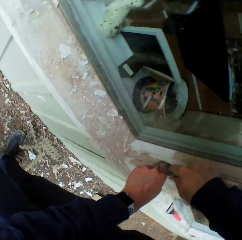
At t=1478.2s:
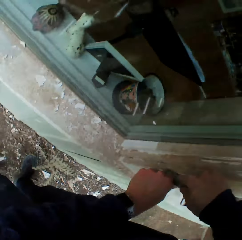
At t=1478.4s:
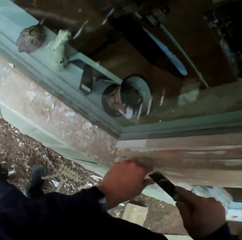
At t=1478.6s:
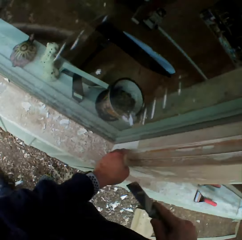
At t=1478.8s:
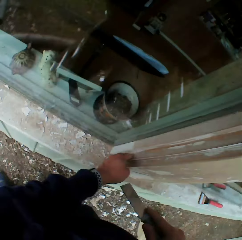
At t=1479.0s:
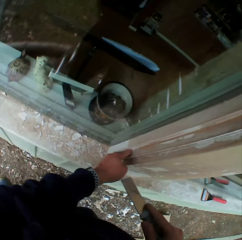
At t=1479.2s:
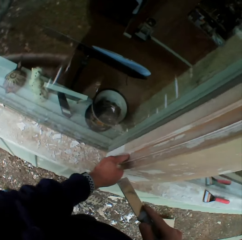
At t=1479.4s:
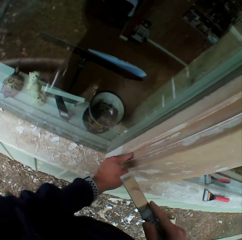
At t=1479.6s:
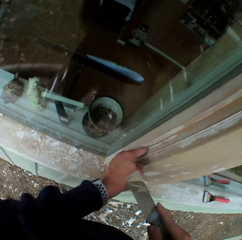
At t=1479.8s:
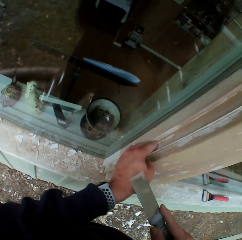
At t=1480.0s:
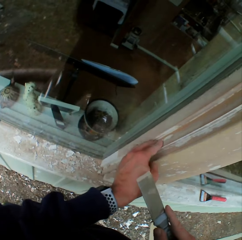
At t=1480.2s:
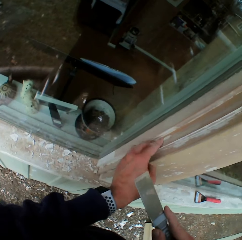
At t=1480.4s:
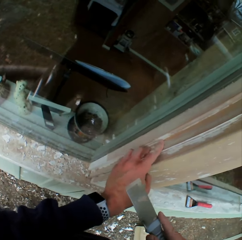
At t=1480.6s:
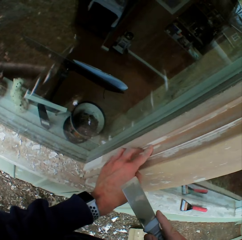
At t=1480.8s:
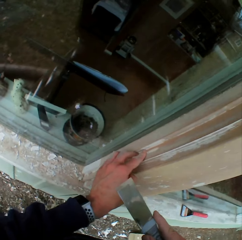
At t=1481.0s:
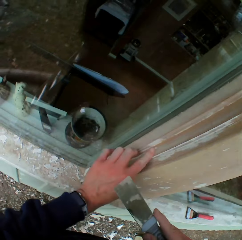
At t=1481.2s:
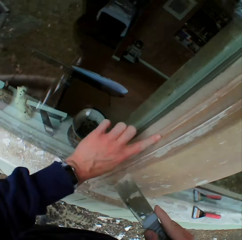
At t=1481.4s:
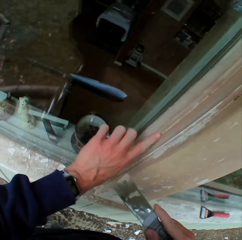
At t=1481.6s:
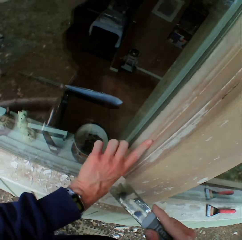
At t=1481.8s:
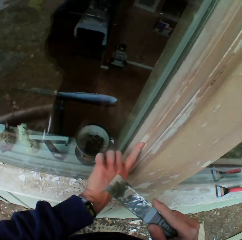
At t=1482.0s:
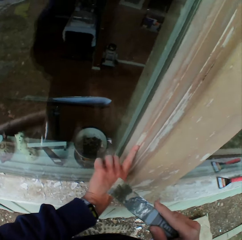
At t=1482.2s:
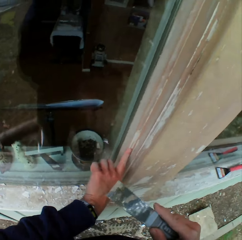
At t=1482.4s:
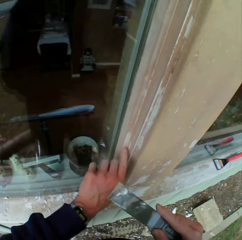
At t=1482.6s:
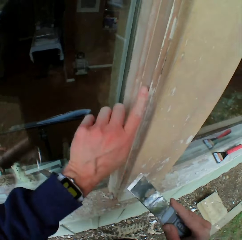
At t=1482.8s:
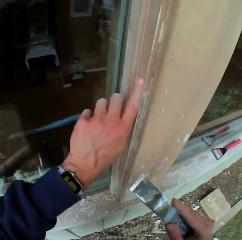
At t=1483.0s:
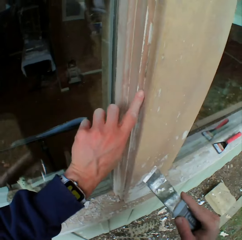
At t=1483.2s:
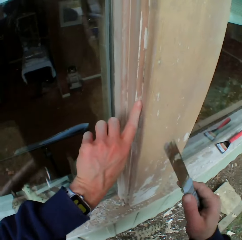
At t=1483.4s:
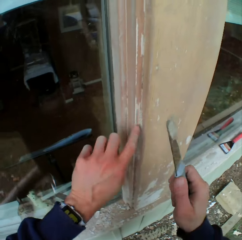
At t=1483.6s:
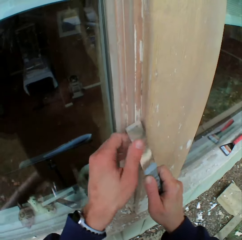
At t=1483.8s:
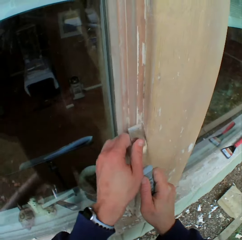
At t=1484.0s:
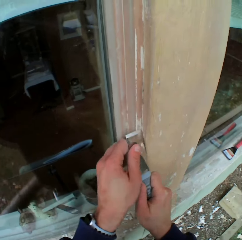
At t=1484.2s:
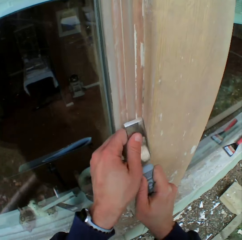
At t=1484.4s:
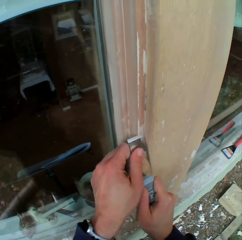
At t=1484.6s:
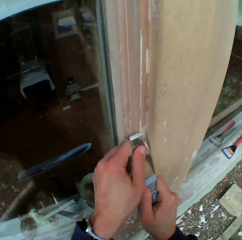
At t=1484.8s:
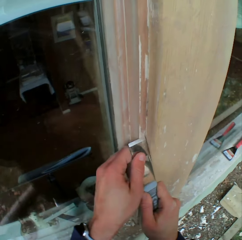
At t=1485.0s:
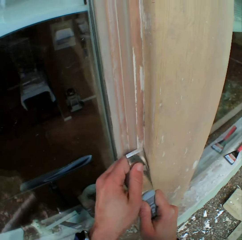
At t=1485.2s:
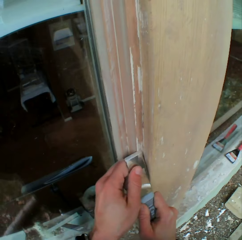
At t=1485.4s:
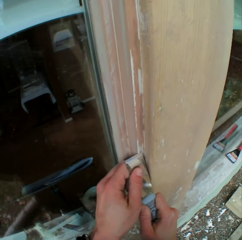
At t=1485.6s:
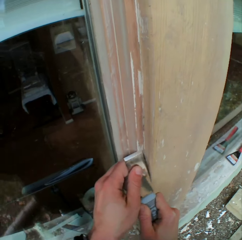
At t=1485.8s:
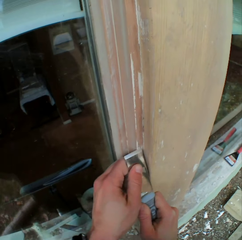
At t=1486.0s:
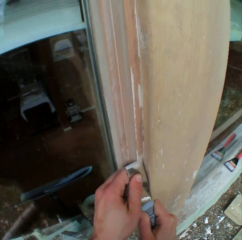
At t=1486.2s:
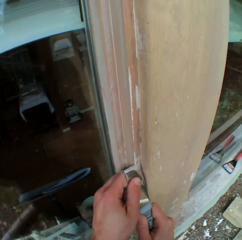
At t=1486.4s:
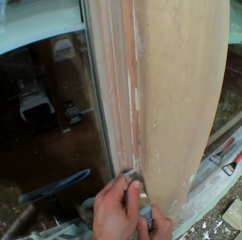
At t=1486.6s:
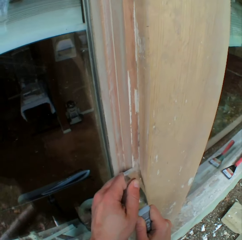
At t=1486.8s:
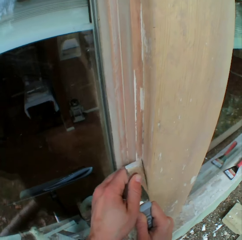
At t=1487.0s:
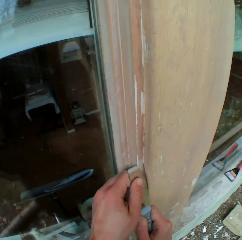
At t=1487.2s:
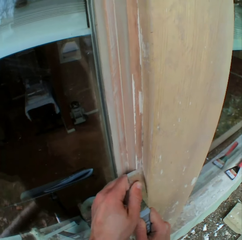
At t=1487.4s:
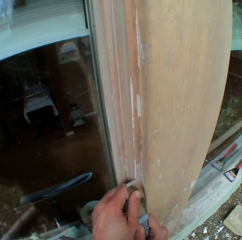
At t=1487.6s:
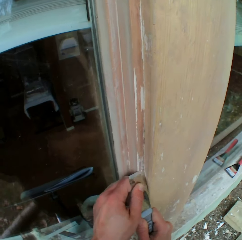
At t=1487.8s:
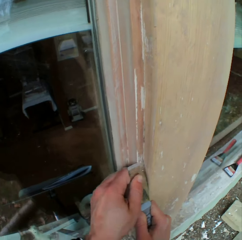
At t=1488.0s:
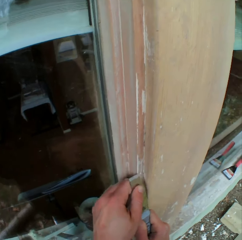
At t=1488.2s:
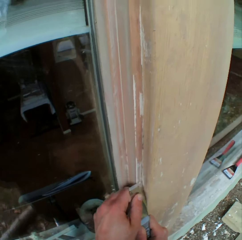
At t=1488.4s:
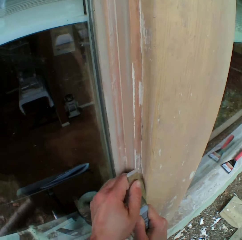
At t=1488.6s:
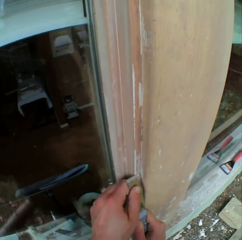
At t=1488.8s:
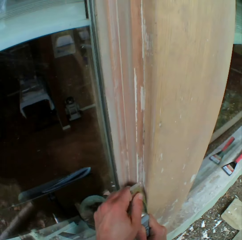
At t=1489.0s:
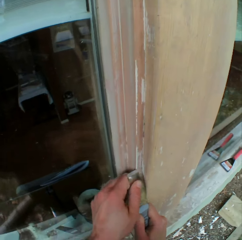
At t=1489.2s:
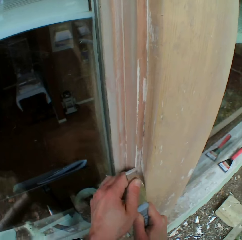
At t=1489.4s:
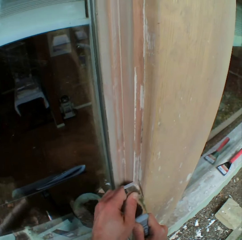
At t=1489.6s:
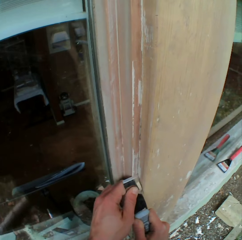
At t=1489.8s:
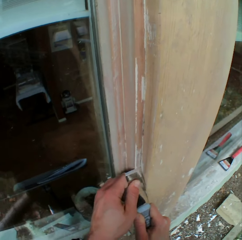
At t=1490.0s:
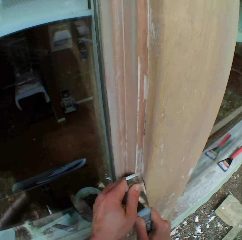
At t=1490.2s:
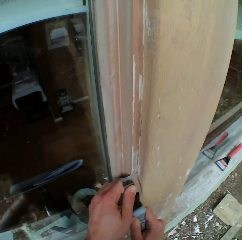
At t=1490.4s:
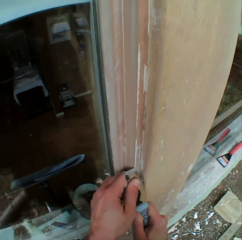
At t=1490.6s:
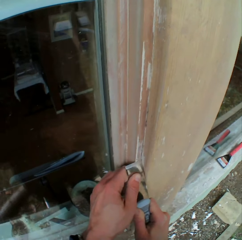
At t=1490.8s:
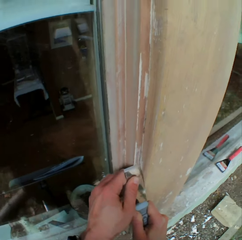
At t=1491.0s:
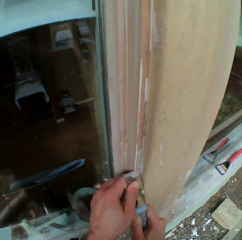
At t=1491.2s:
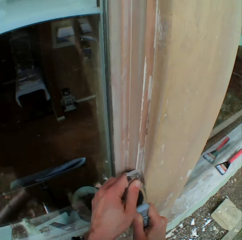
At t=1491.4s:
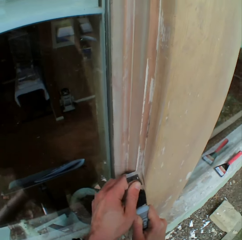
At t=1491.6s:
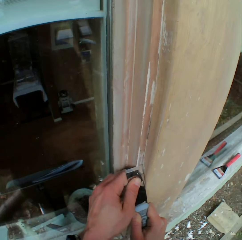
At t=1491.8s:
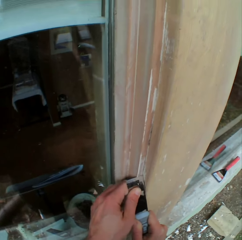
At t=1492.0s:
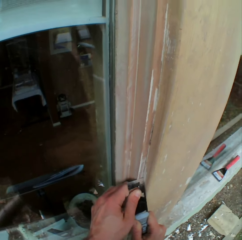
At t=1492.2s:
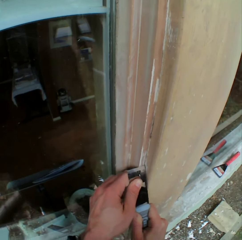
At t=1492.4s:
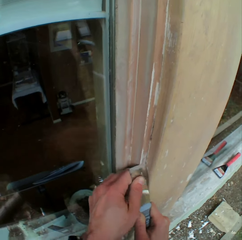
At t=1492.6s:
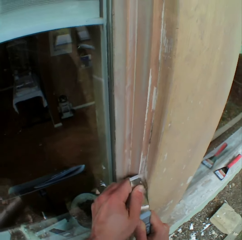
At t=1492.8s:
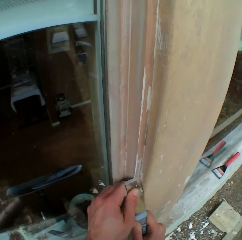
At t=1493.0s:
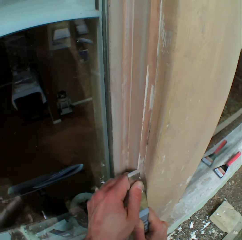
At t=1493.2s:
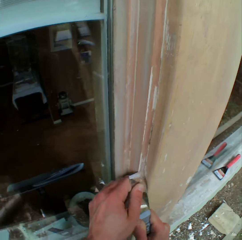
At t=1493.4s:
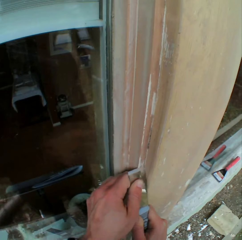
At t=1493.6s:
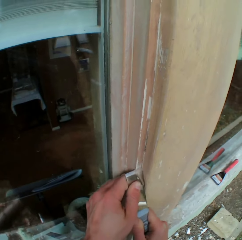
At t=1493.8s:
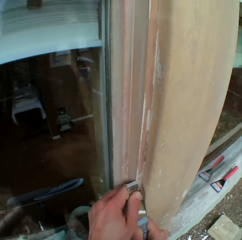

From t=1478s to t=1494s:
The camera wearer removes paint on a window frame with his left hand. He touches the wall with his left hand. He removes paint on the window frame with a scraper.

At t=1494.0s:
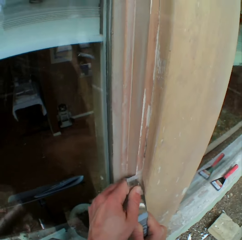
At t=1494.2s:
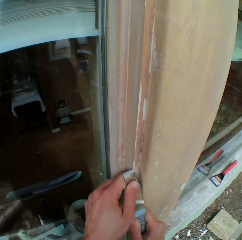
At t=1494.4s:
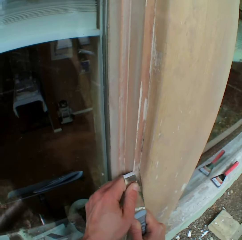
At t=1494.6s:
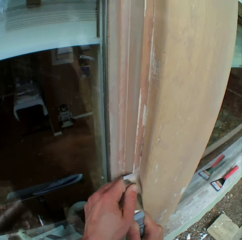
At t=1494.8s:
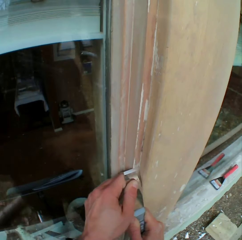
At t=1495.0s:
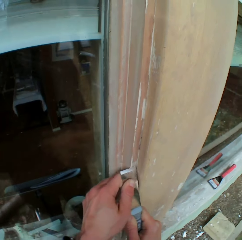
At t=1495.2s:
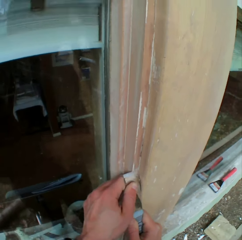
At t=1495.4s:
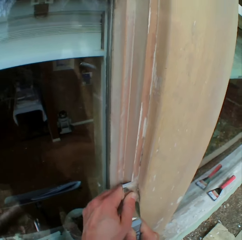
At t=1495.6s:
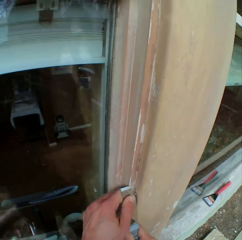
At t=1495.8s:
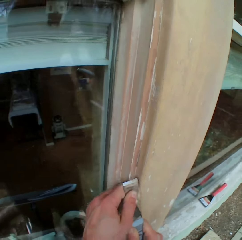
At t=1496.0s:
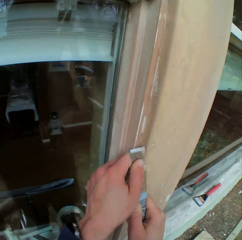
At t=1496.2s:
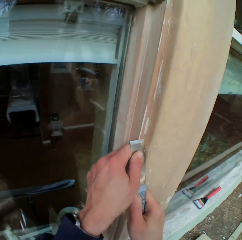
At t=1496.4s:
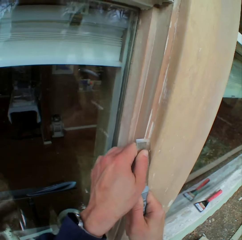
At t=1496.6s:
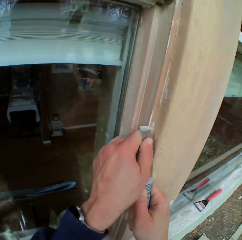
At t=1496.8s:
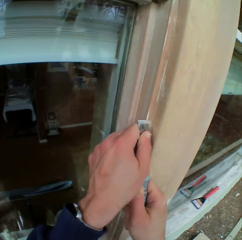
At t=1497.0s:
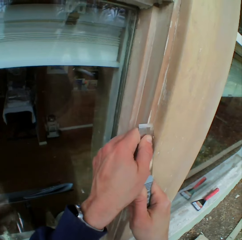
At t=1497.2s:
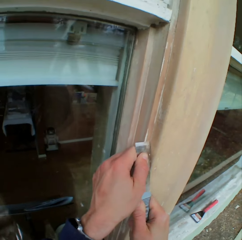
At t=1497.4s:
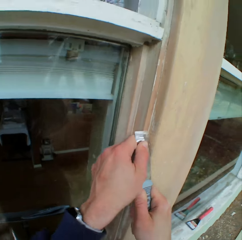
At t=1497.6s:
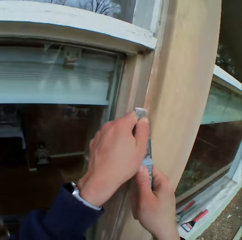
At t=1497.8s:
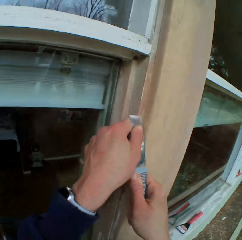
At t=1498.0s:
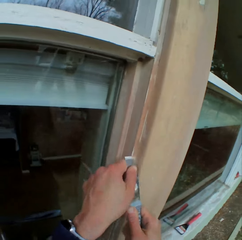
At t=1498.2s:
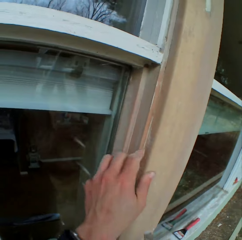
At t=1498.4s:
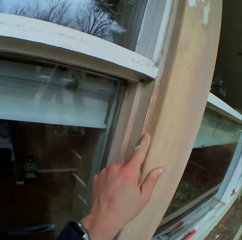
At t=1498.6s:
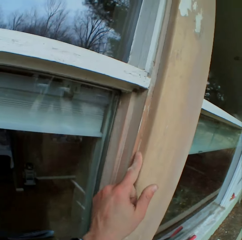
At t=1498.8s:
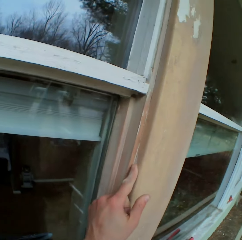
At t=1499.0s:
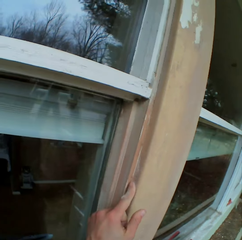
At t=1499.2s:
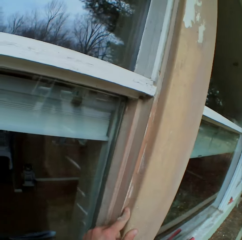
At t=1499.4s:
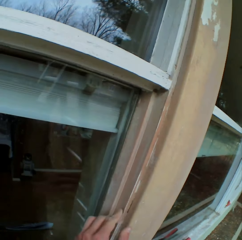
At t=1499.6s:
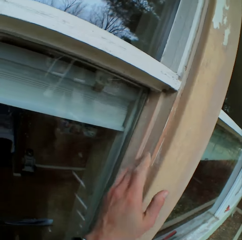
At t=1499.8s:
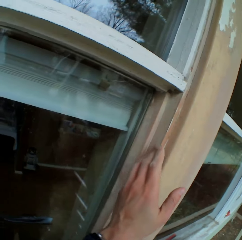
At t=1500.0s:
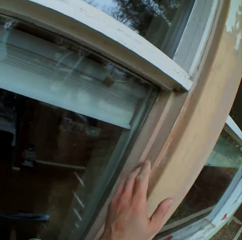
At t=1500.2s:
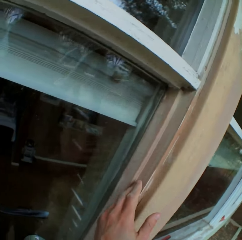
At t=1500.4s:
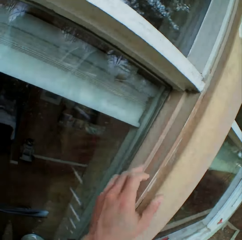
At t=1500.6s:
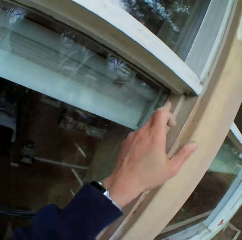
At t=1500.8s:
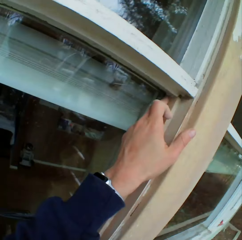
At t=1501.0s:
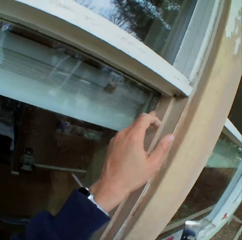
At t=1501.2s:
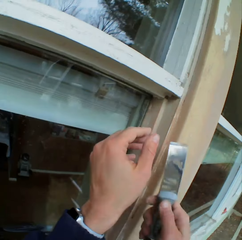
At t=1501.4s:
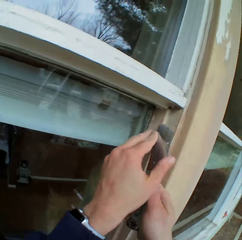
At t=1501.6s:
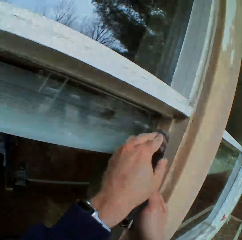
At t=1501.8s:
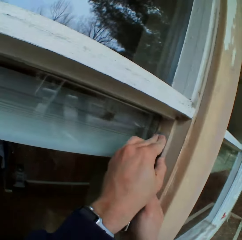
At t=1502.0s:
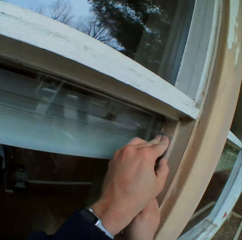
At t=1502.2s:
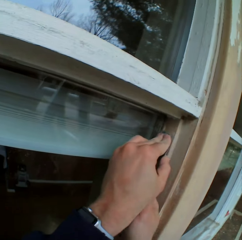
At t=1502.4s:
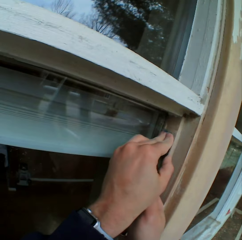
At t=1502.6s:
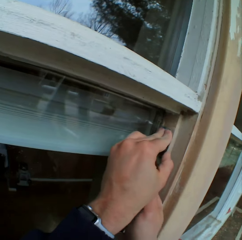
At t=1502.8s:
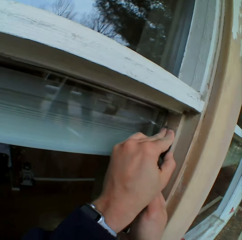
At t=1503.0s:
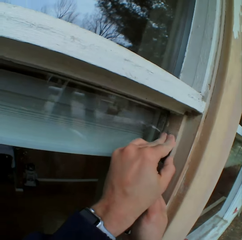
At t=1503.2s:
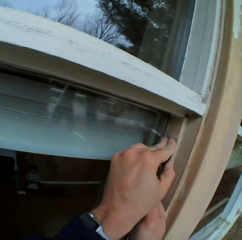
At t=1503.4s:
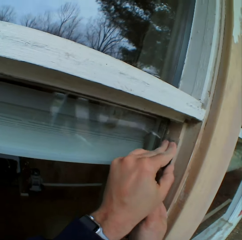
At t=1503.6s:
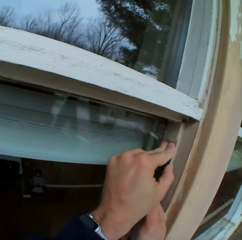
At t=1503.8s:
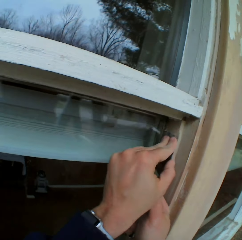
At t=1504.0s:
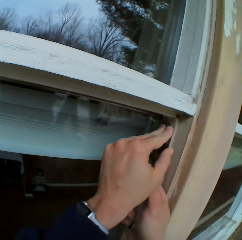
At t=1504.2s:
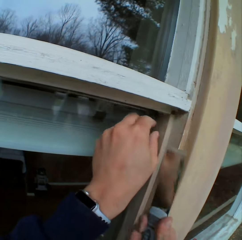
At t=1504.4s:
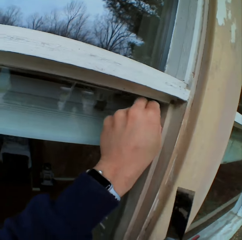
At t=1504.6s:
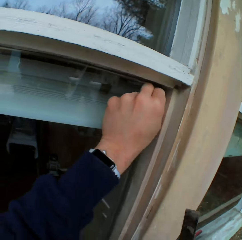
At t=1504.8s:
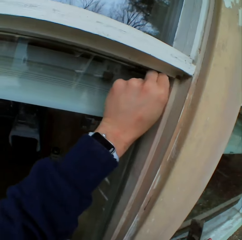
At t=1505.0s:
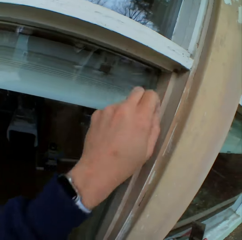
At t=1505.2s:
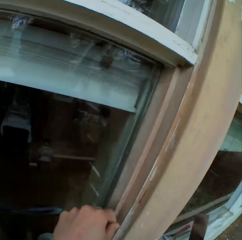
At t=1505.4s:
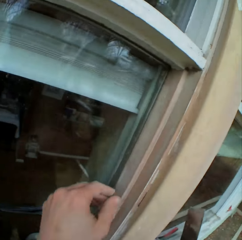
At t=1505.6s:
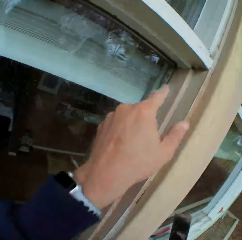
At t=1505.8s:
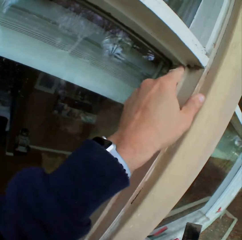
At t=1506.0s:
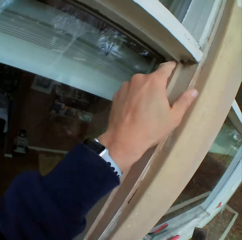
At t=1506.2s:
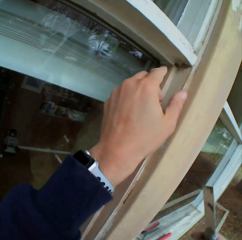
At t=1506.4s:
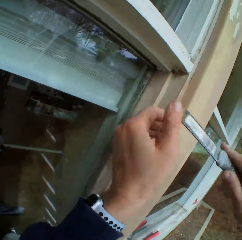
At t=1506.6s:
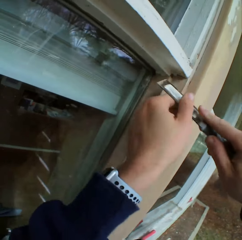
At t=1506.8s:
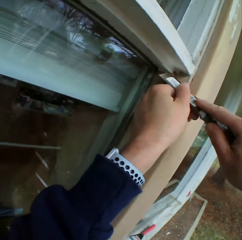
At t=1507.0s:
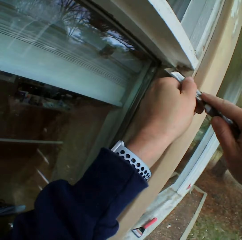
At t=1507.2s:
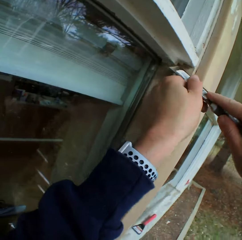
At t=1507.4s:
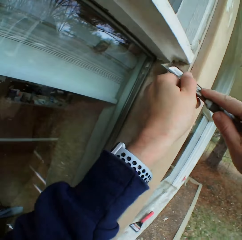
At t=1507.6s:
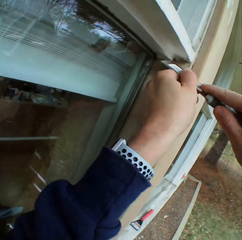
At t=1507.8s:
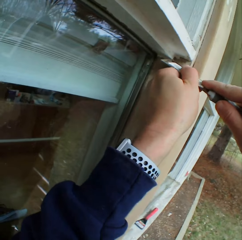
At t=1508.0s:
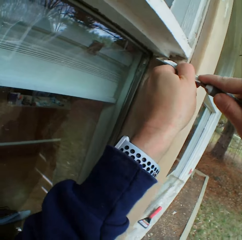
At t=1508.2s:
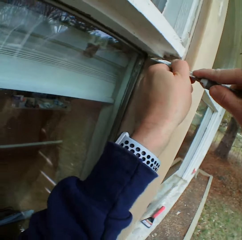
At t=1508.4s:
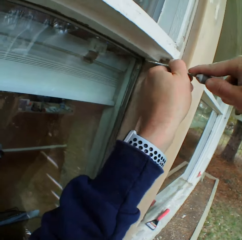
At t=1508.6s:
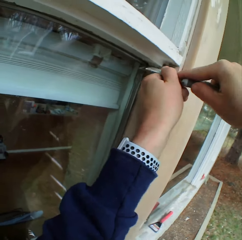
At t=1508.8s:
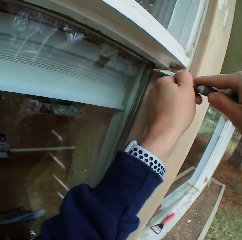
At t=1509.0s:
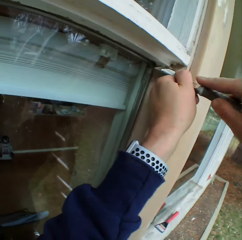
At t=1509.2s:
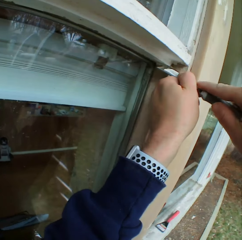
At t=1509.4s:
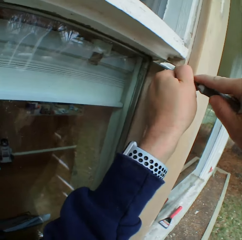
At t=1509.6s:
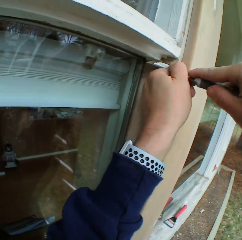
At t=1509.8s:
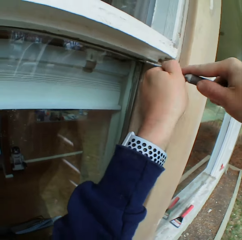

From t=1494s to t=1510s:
The camera wearer touches the wall with his left hand. He removes paint on a window frame with his left hand. He removes paint on the window frame with a scraper. He removes paint on the window frame with his left hand. He removes paint on the window frame with the scraper.
